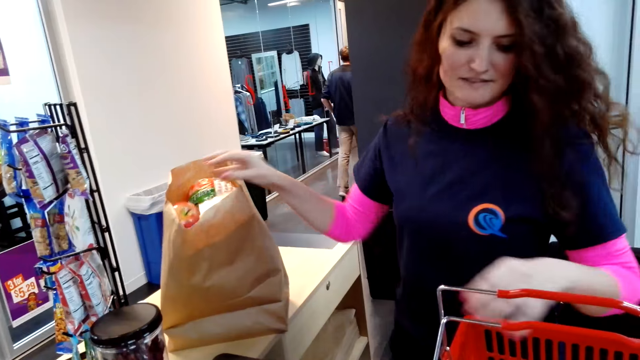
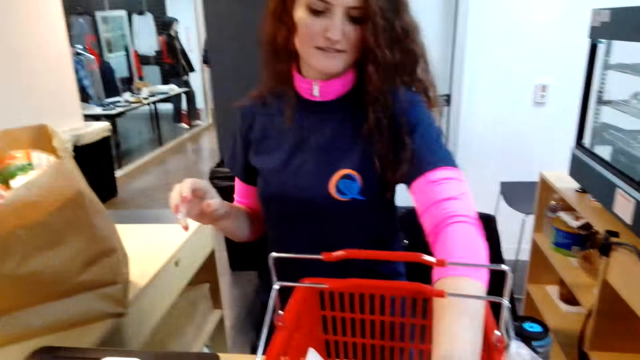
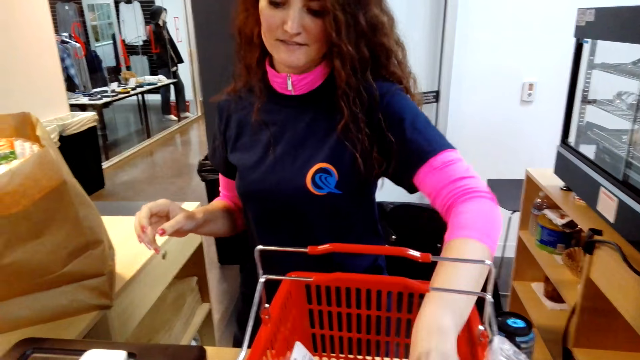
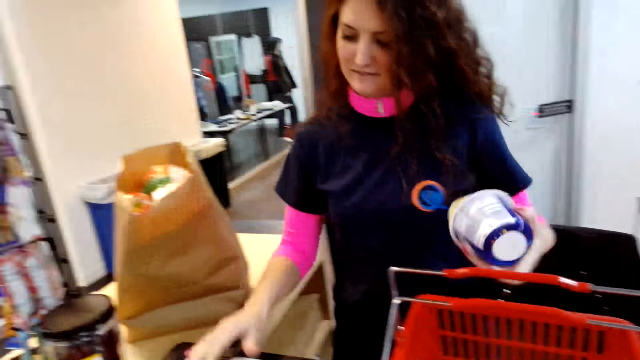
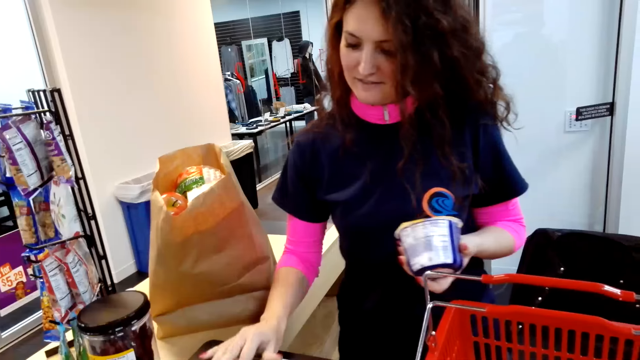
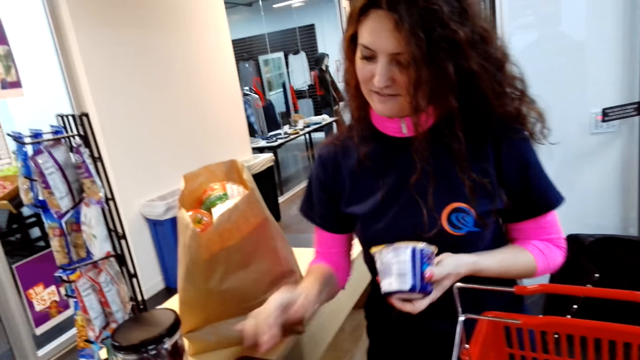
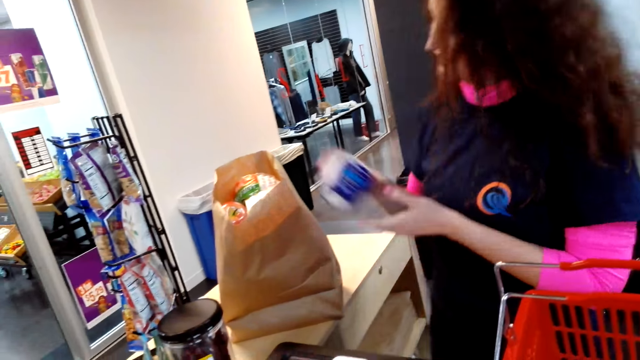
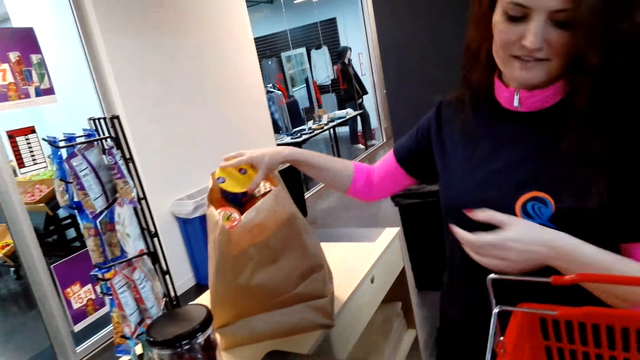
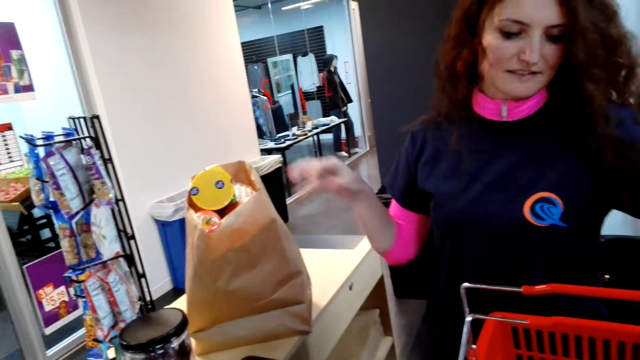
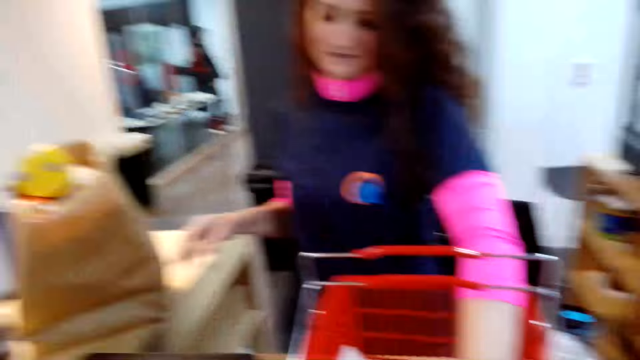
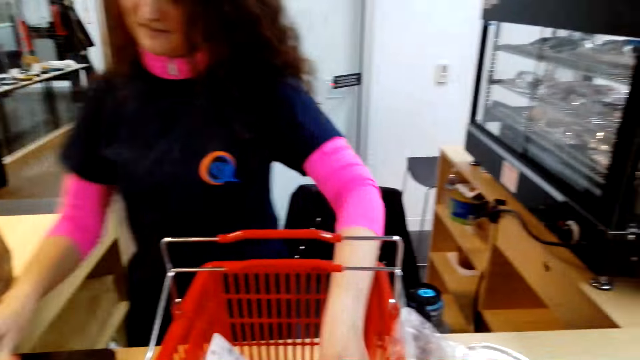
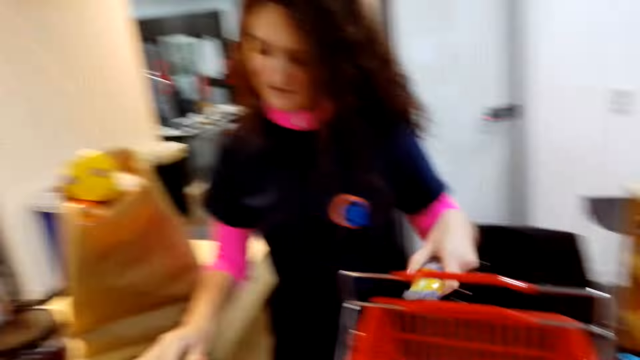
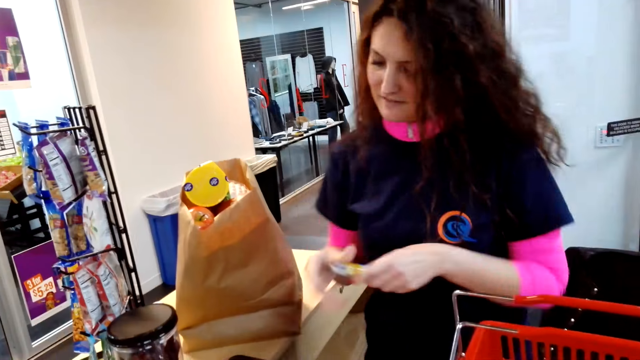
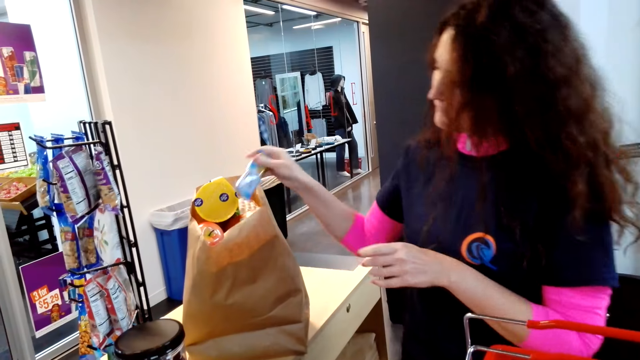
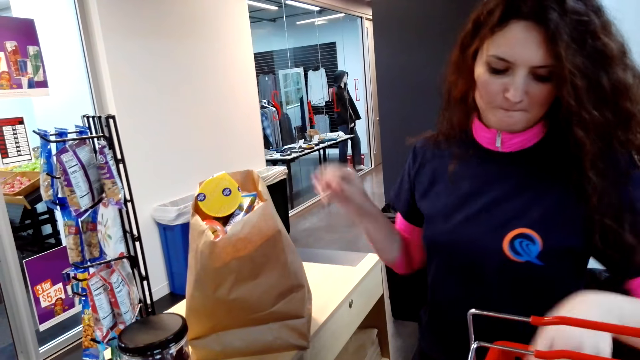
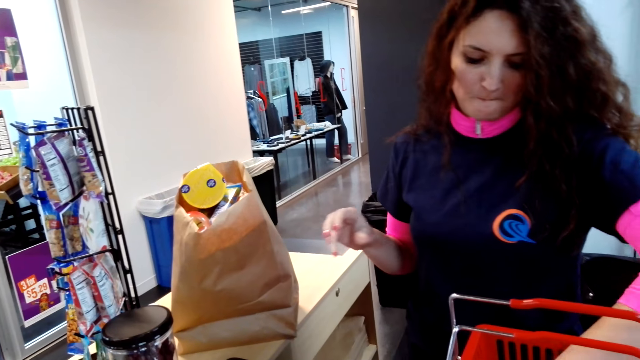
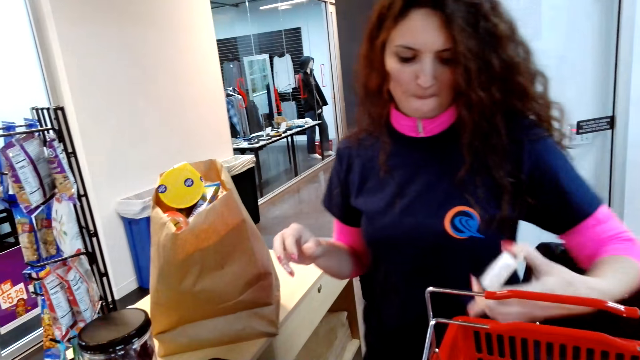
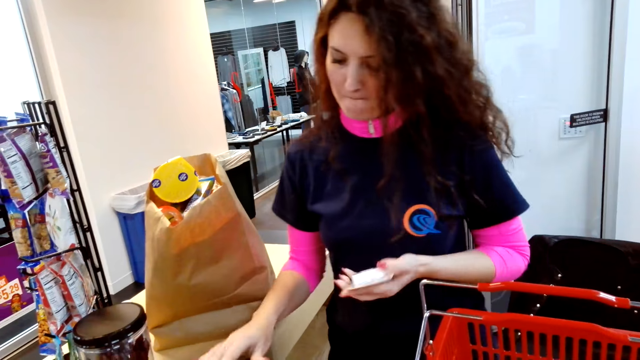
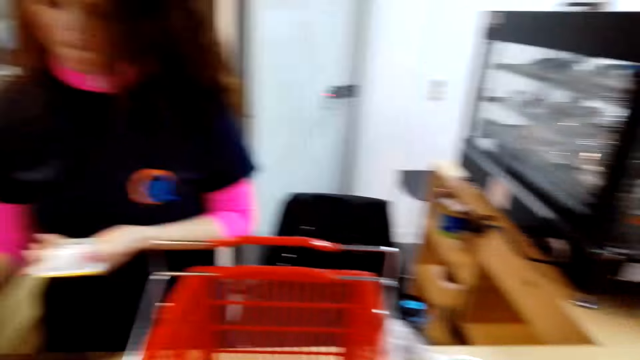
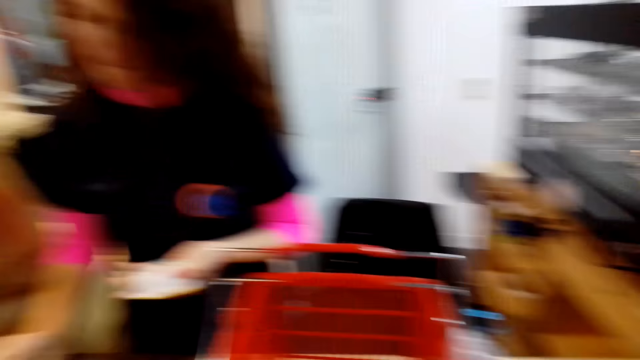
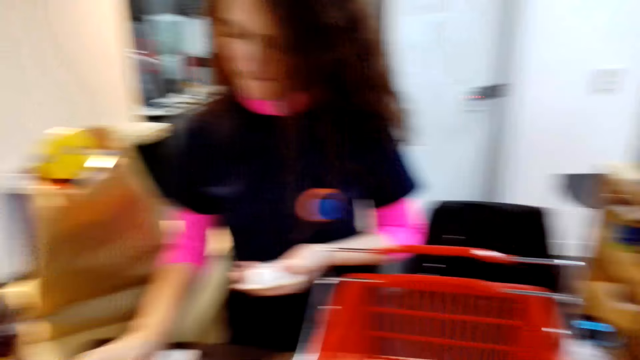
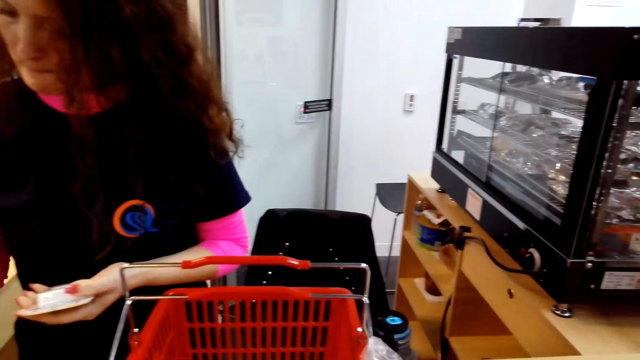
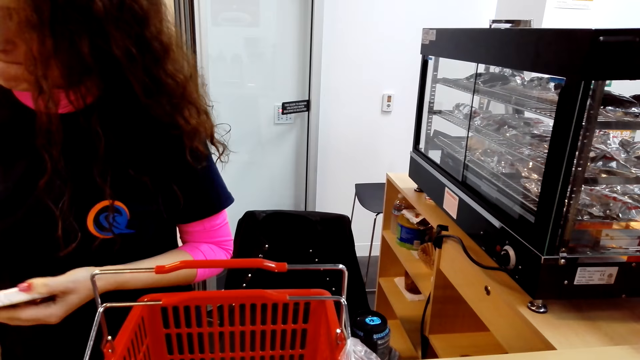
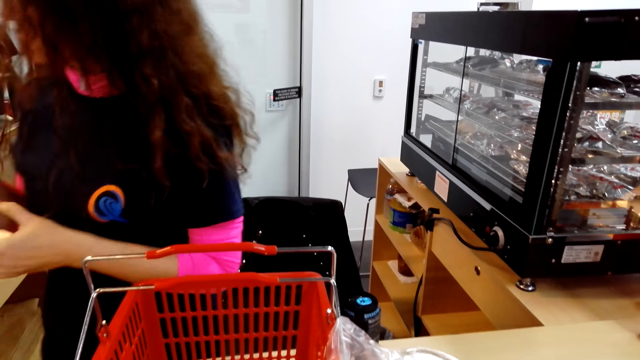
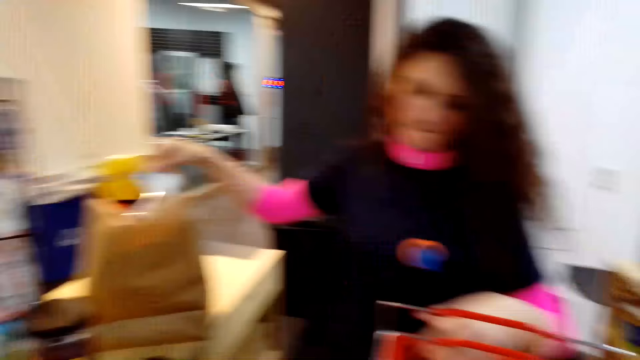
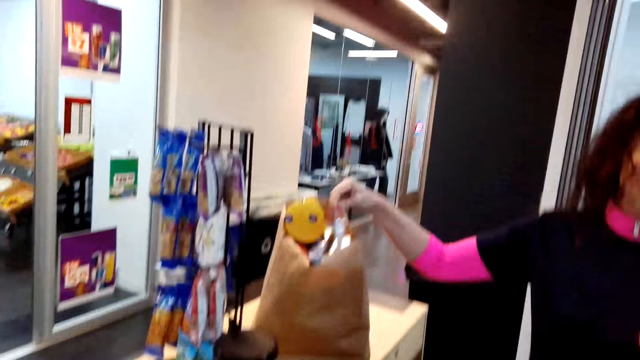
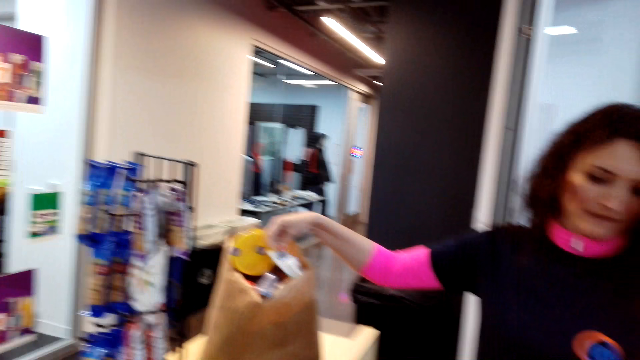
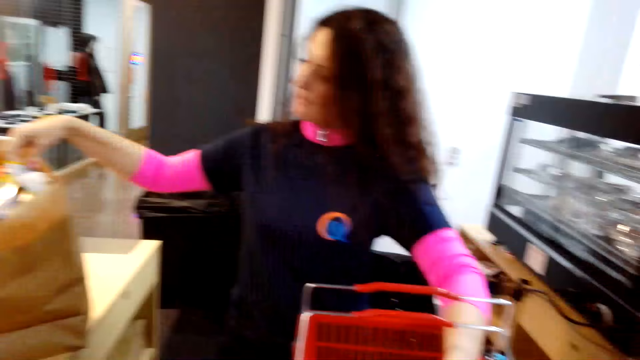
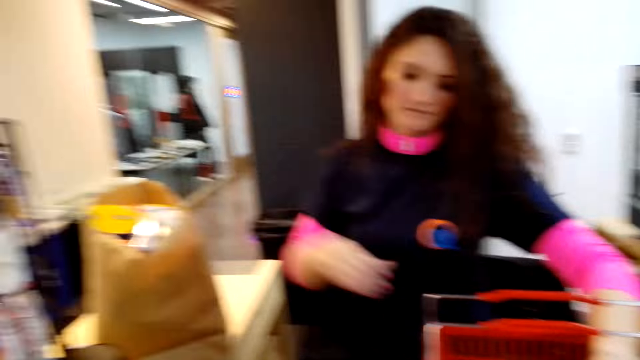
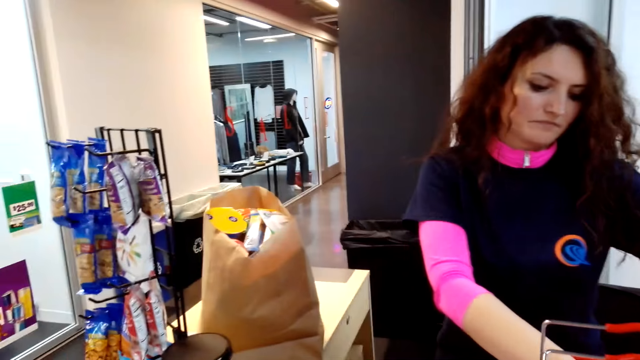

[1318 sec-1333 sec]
A woman puts an item in the paper bag, takes items from the basket and presses a calculator. The woman puts an item in the paper bag, takes items from the basket and presses the calculator. The woman puts an item in the paper bag, takes items from the basket and presses the calculator. The woman puts an item in the paper bag and takes items from the basket.

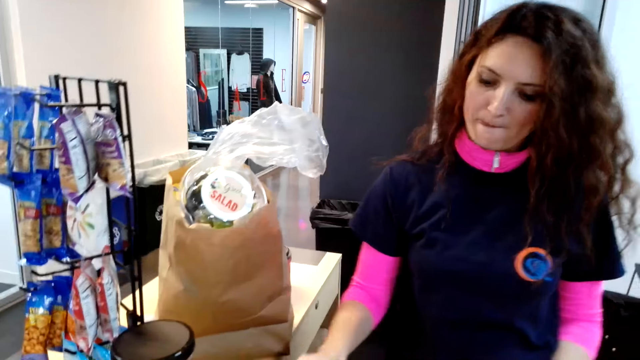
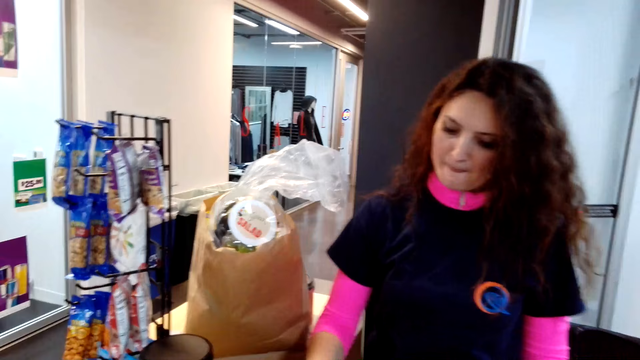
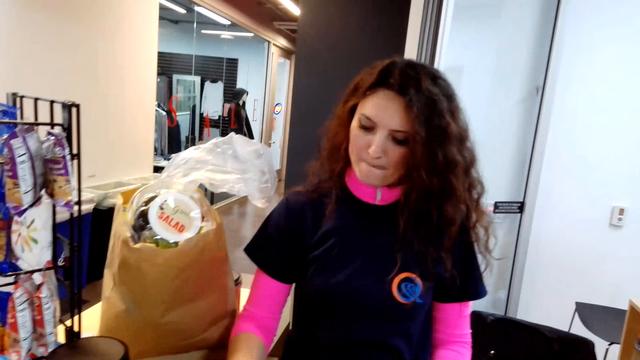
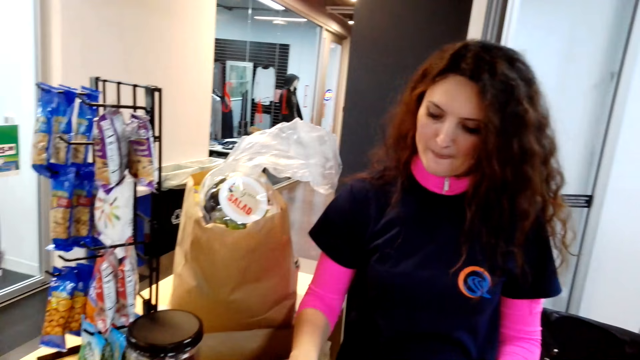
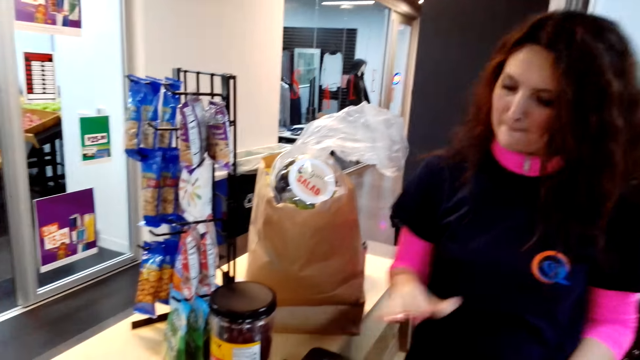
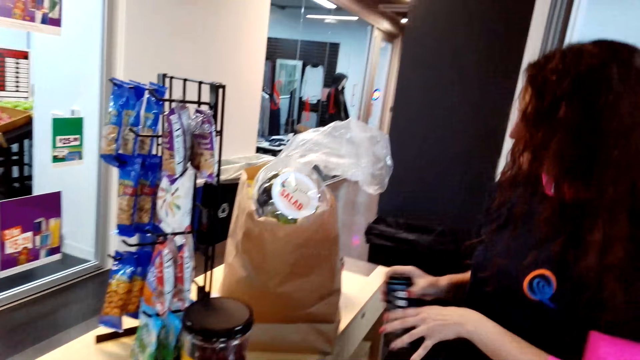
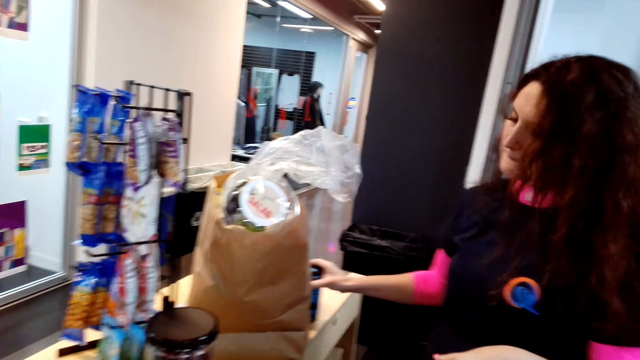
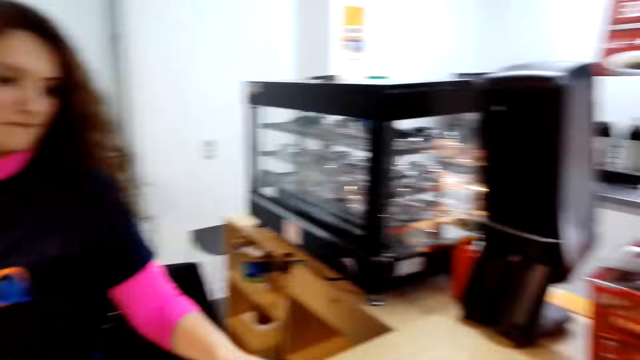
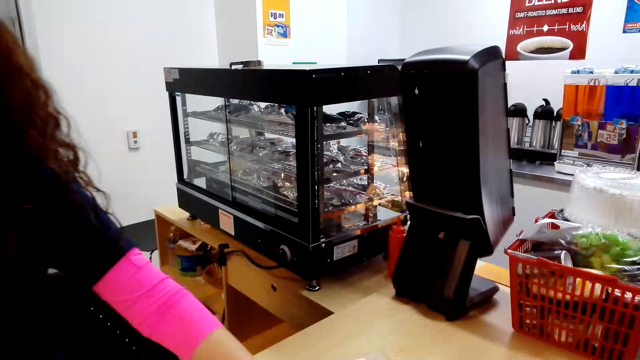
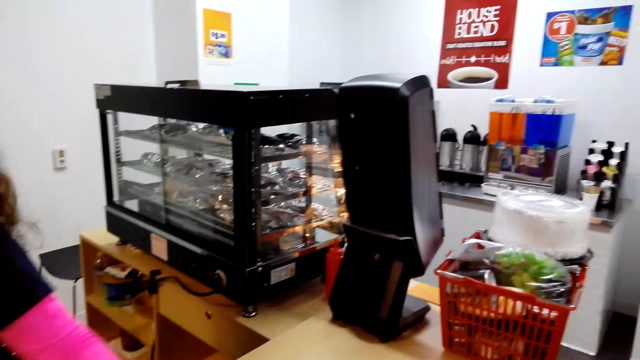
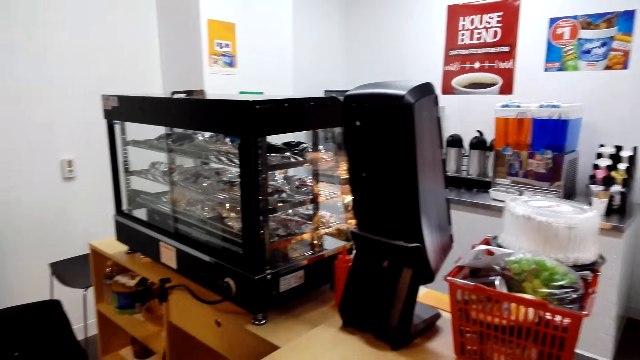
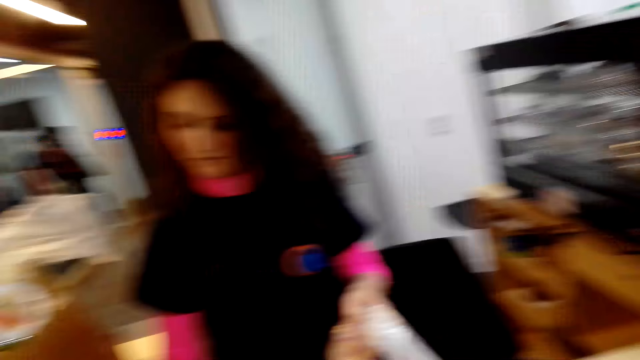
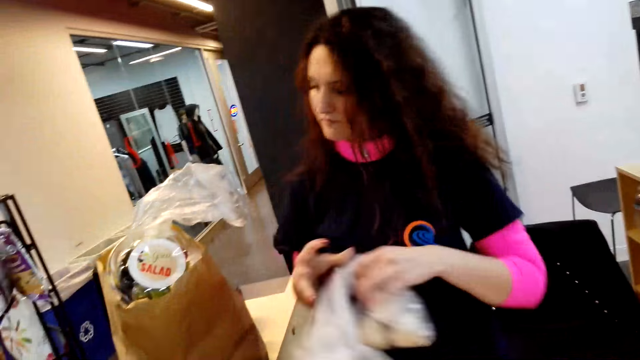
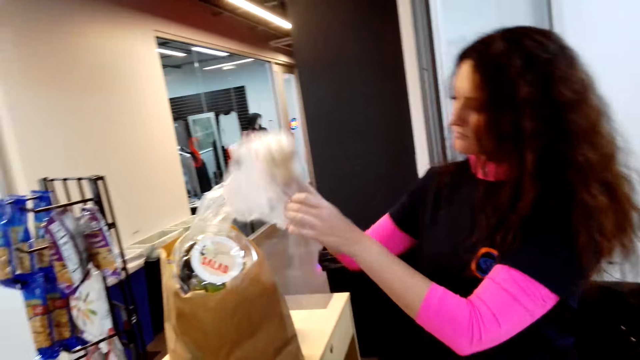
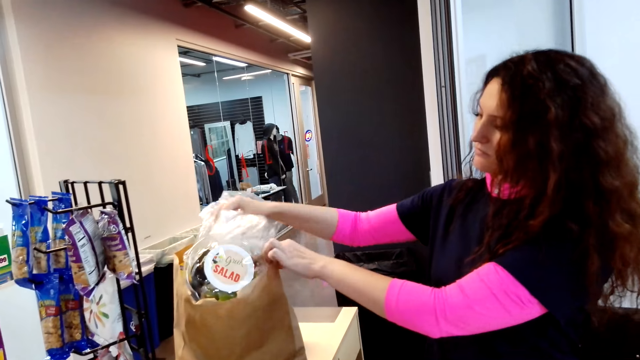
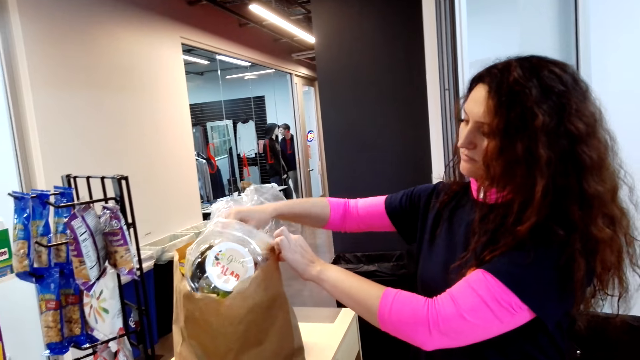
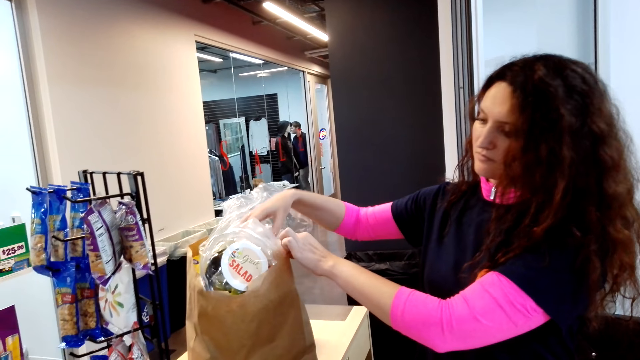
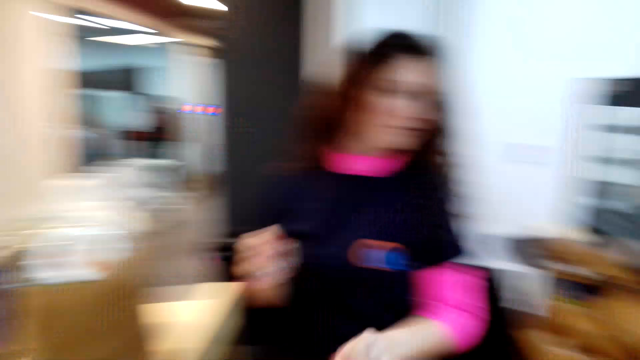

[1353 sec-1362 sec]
A woman presses a calculator. The camera wearer puts an item on the table. The woman takes items from the basket and puts a container on the table.
